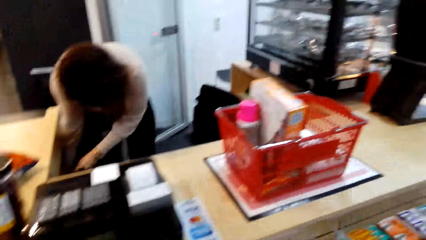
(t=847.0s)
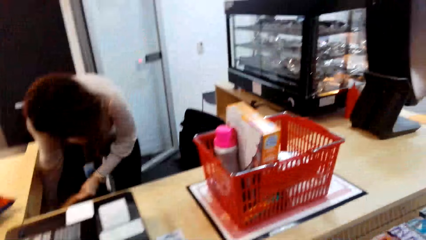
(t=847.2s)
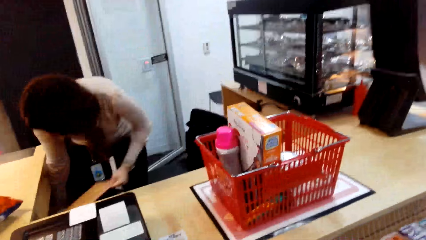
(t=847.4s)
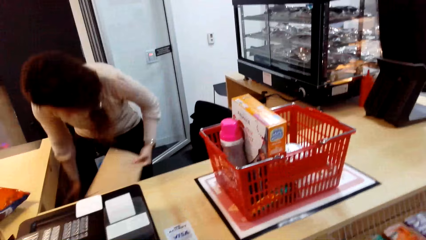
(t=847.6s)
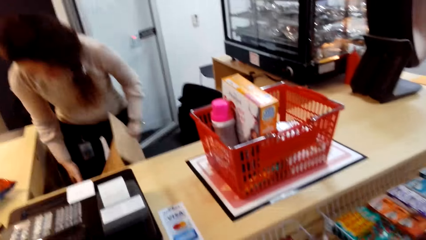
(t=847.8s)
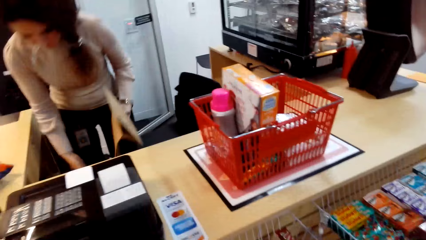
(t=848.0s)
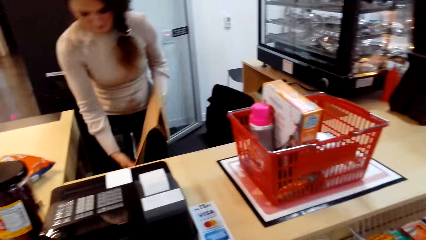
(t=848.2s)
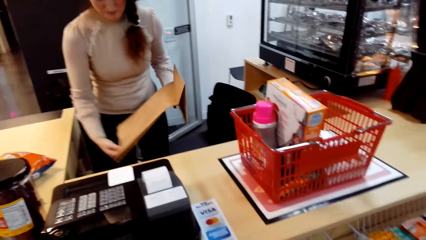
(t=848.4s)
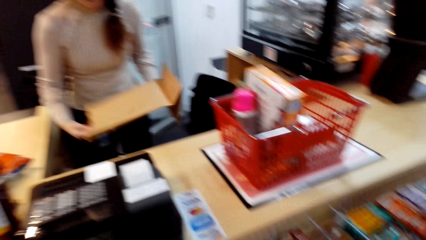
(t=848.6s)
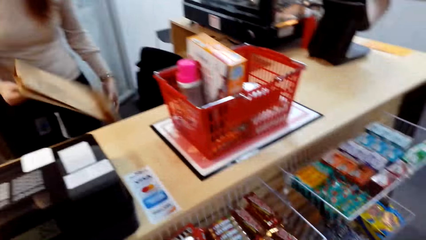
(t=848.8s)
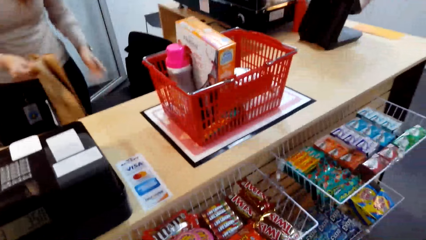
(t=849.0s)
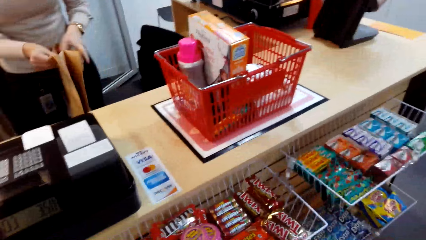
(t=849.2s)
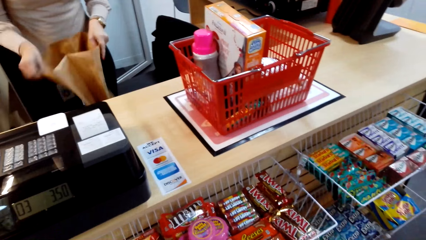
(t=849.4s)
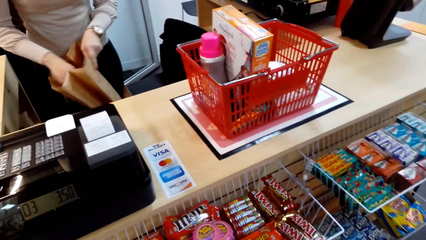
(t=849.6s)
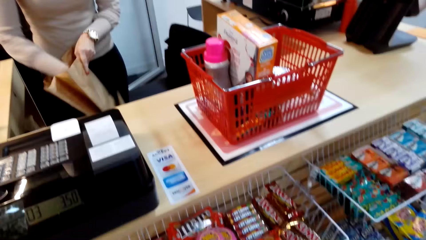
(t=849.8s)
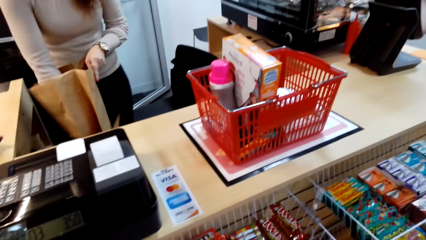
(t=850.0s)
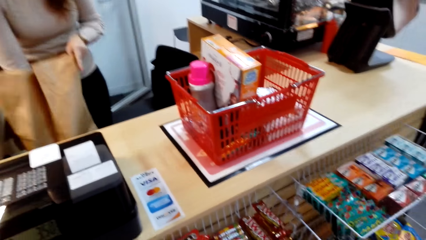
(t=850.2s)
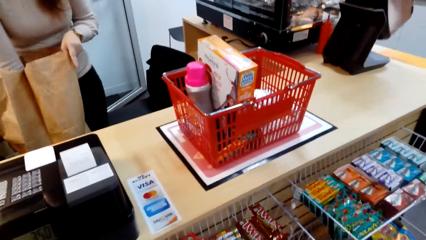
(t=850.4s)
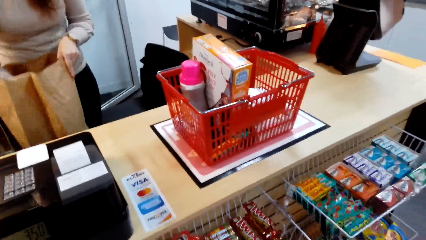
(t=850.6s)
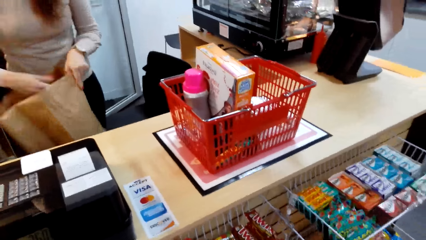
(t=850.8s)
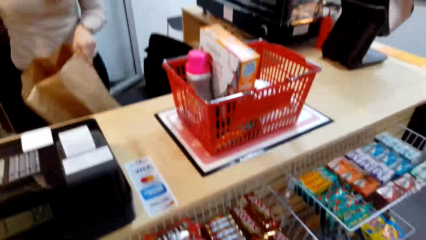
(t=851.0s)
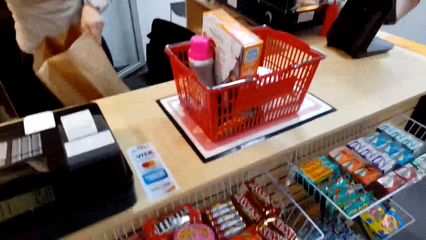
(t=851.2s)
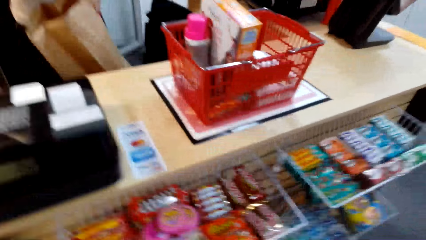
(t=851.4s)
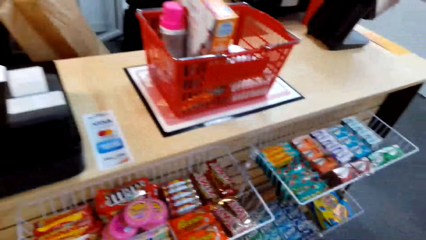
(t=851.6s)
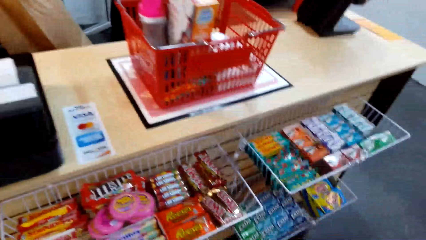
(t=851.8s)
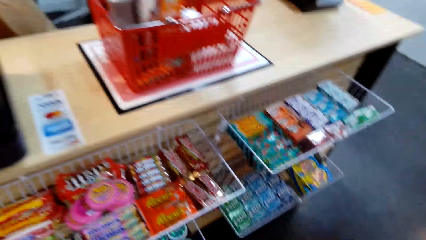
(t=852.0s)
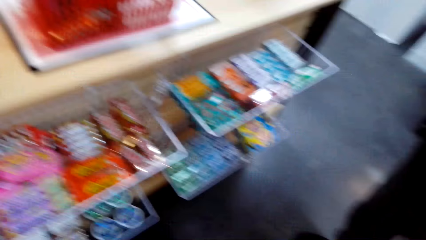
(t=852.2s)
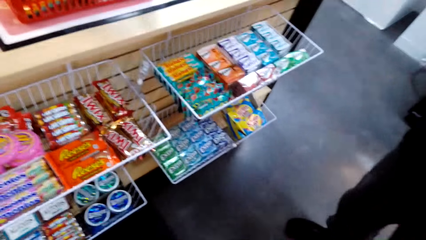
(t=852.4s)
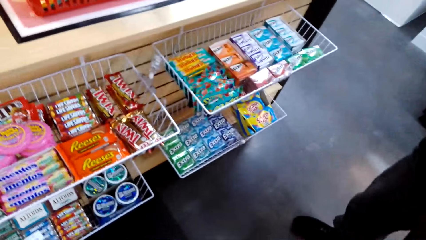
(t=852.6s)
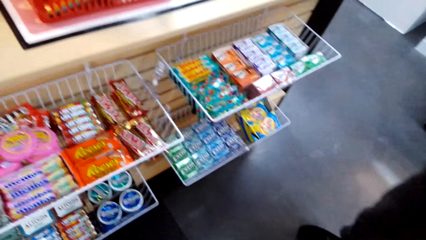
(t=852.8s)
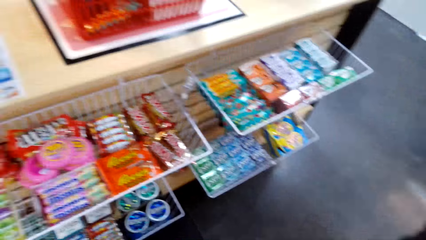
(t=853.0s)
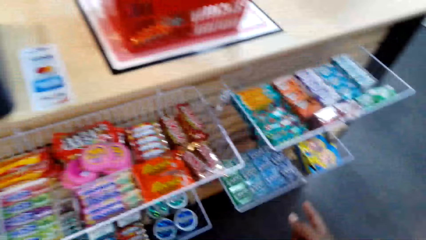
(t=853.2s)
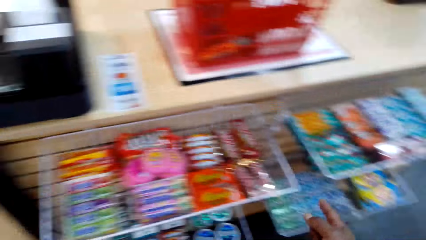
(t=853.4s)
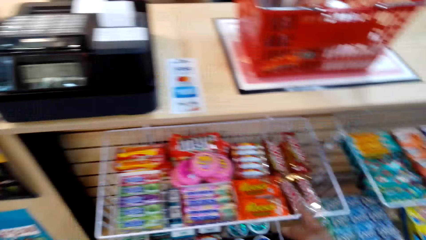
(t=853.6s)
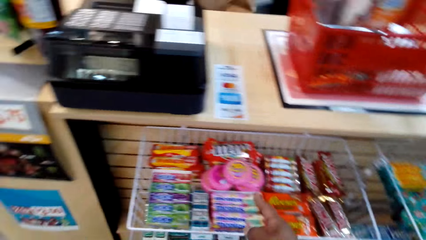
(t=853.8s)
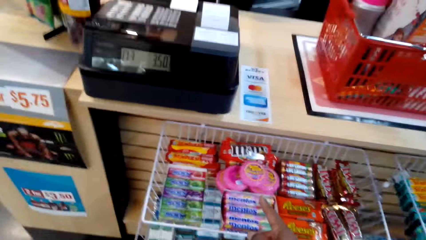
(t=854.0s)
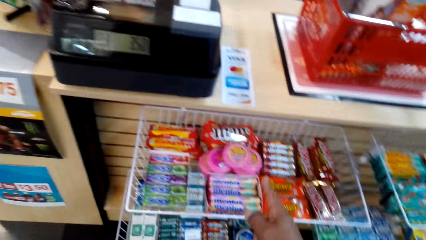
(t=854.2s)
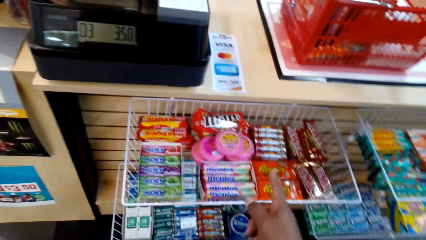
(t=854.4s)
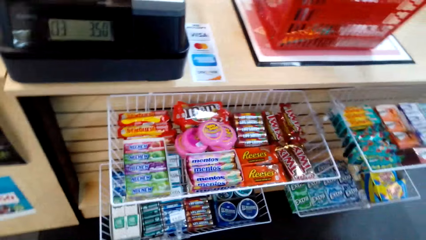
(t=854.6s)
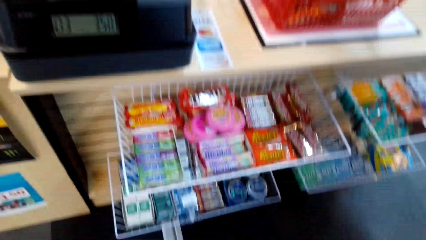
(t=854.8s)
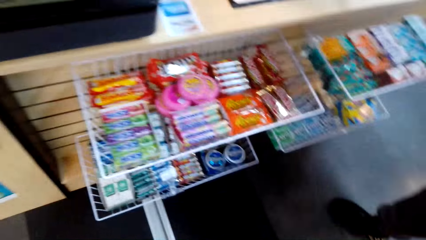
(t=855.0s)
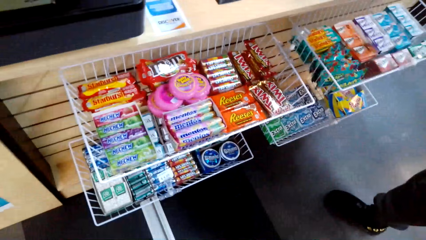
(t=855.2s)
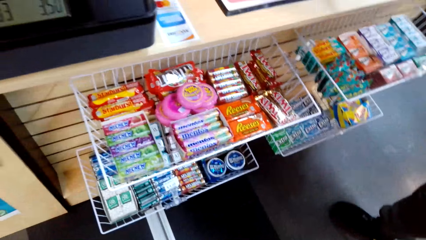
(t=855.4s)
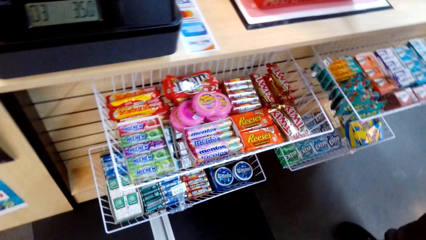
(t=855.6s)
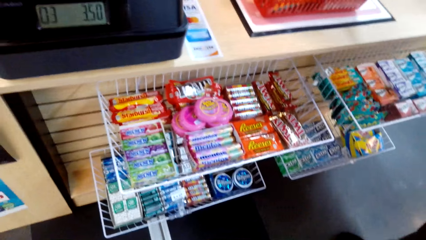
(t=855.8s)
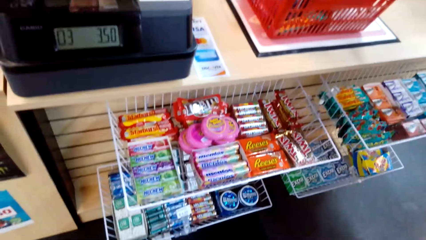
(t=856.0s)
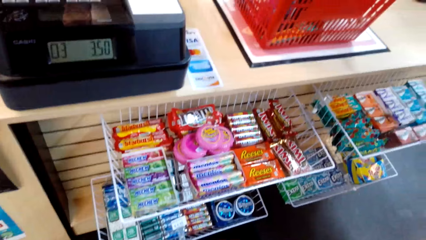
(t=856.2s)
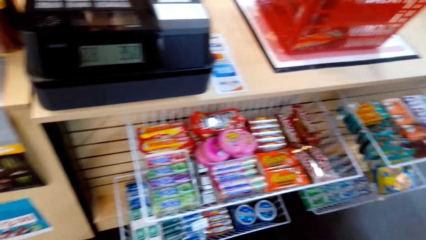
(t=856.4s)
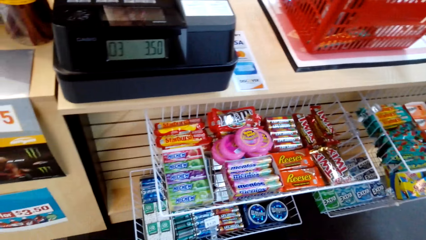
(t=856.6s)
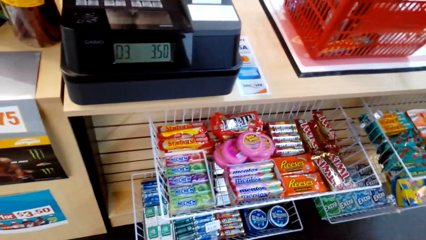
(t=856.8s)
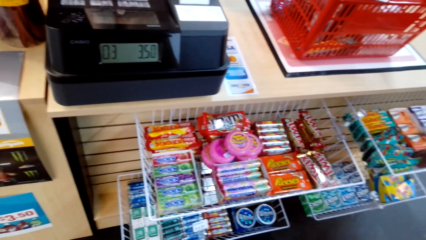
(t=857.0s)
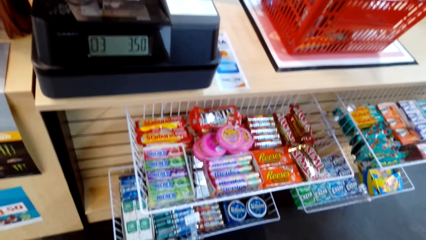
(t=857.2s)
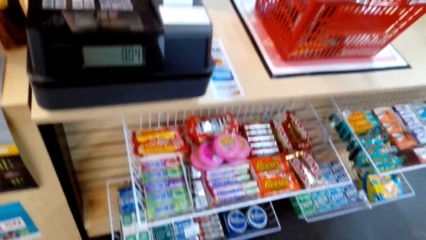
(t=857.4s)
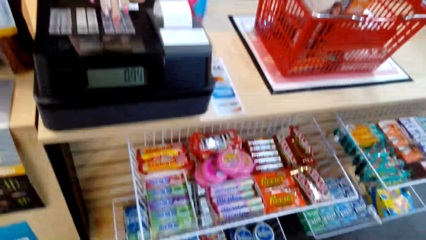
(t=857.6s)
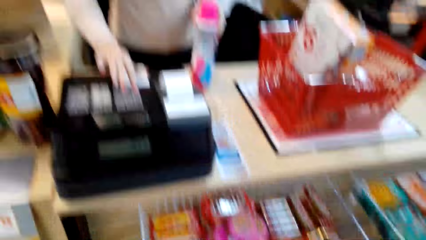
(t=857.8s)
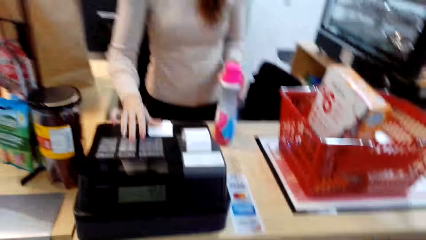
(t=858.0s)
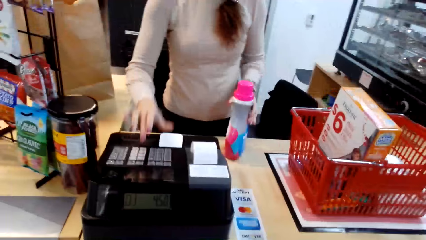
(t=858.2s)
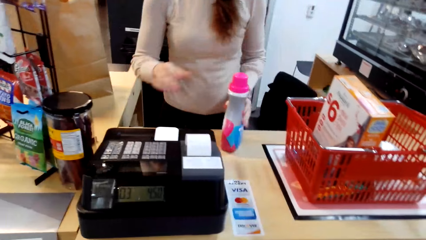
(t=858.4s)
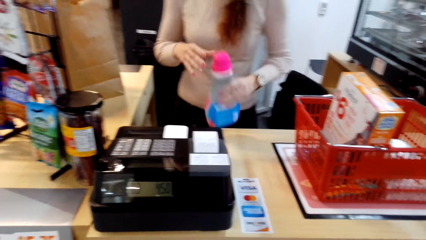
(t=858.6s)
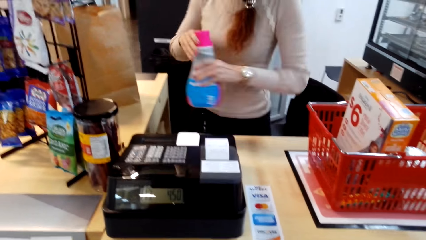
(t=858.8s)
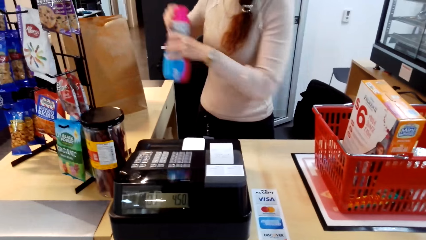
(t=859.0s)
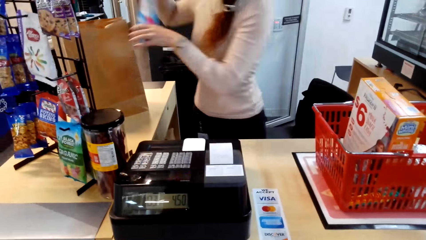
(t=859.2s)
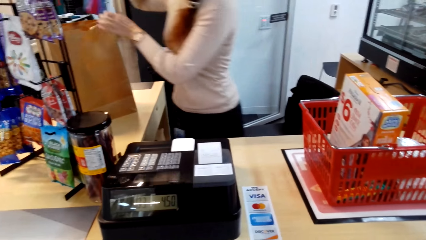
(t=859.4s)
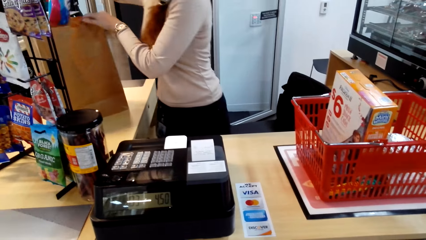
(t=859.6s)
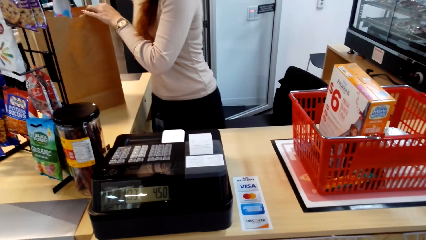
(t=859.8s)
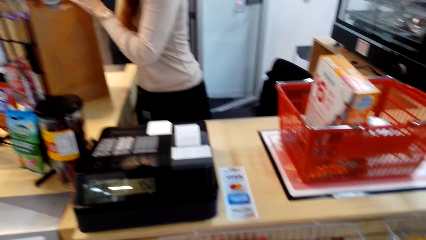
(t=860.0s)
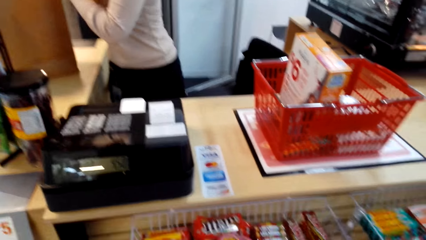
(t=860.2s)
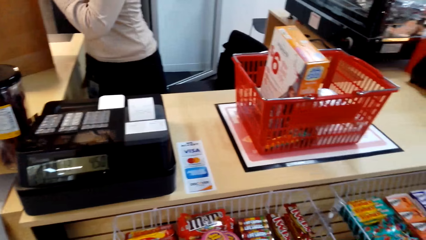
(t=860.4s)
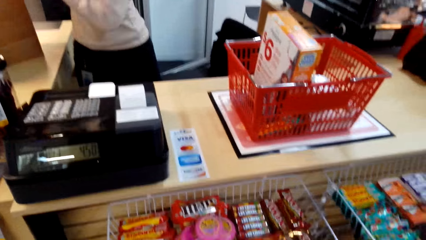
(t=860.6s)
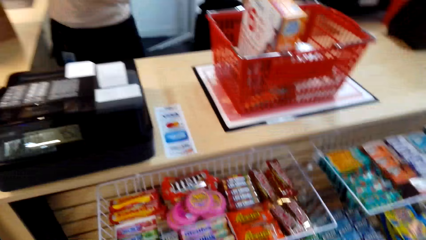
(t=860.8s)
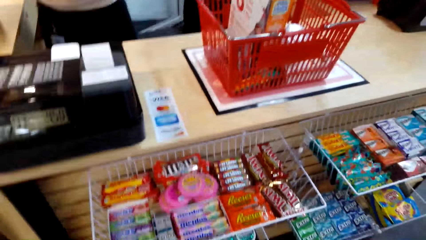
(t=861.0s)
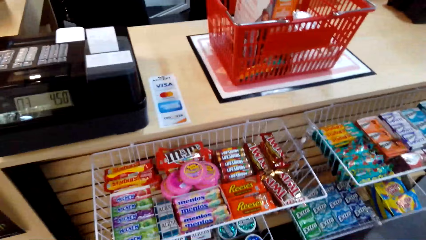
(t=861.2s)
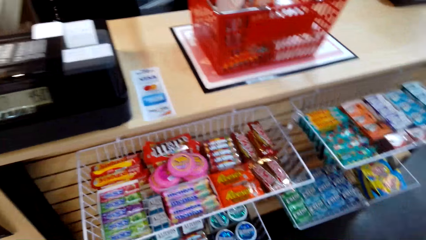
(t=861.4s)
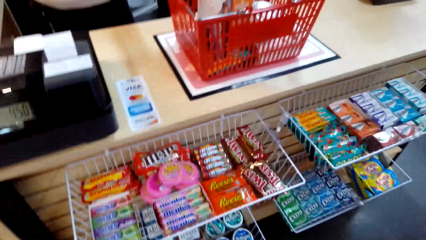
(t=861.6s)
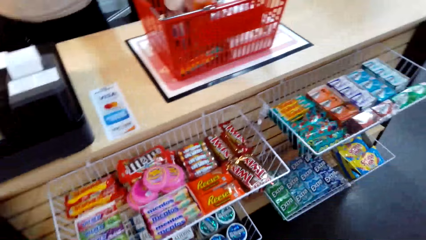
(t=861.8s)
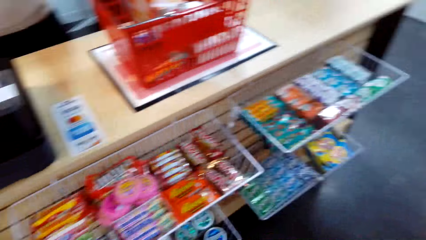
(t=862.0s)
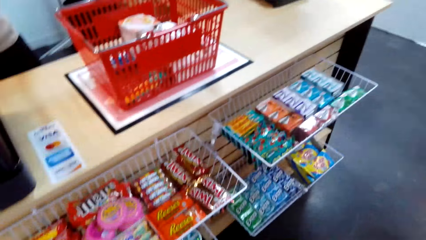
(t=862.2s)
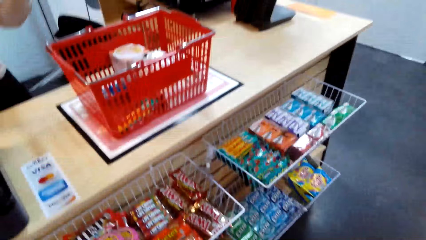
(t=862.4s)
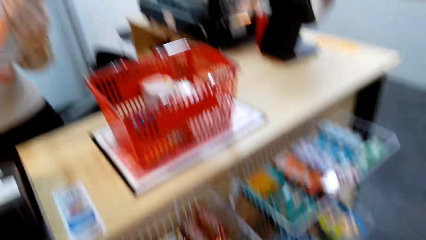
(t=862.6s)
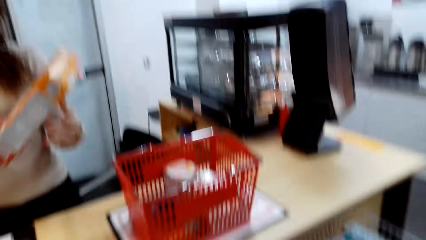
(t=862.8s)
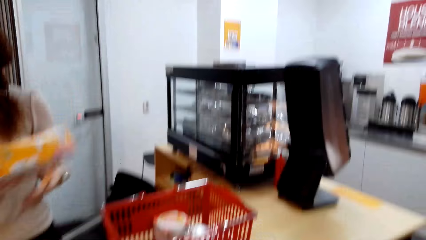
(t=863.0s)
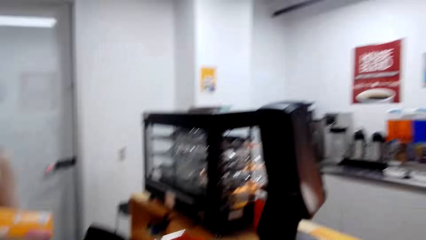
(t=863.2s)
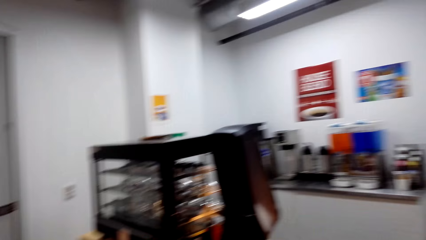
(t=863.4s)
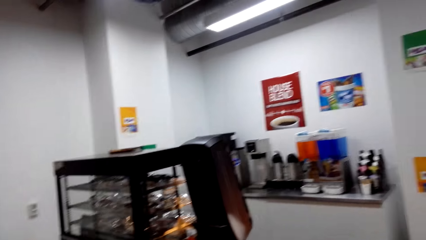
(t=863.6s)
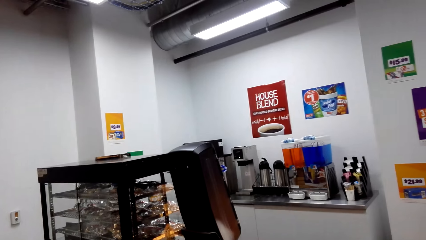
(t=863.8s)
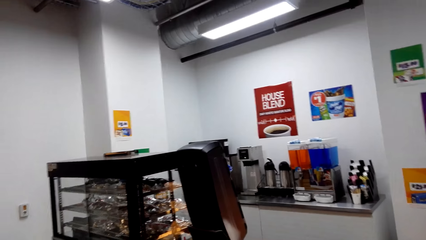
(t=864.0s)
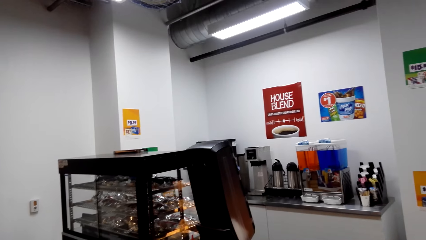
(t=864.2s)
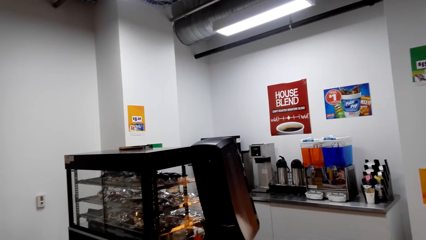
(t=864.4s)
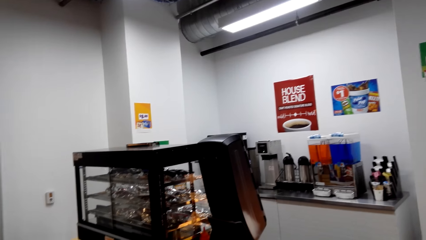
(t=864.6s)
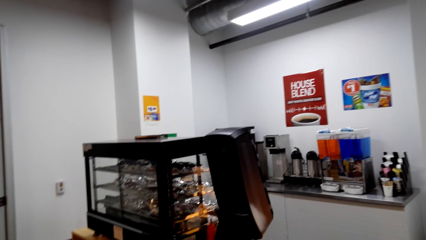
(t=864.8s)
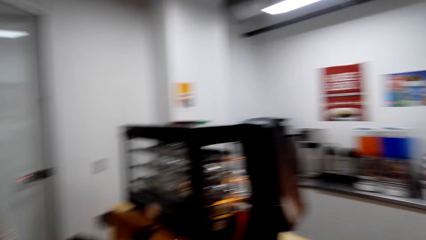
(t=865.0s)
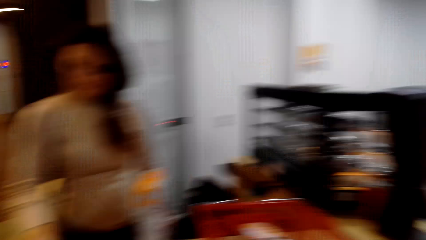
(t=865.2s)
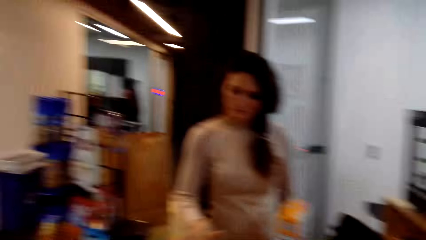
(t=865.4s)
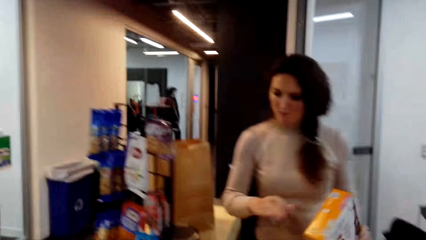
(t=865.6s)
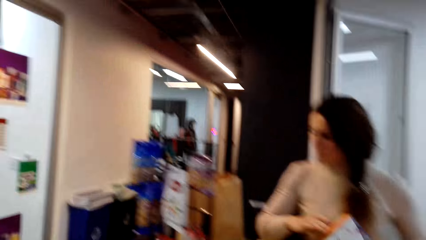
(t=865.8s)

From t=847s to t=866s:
The camera wearer looks around. A woman picks up a carrier bag and opens the carrier bag. The camera wearer looks at the candy. They dialogue with a man. They press a machine. The woman presses the cashier machine. The camera wearer places the downy on the carrier bag. They look around. They pick up a box from the shopping basket. They look around.
